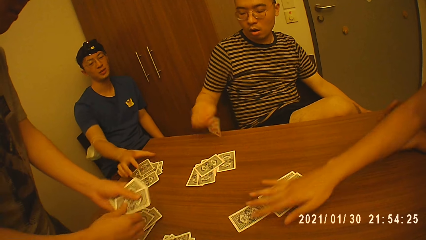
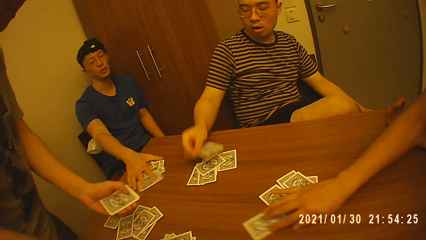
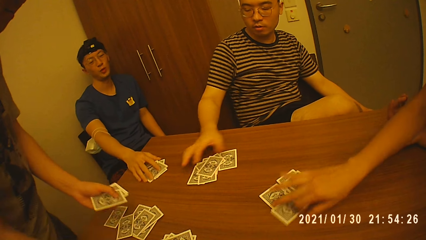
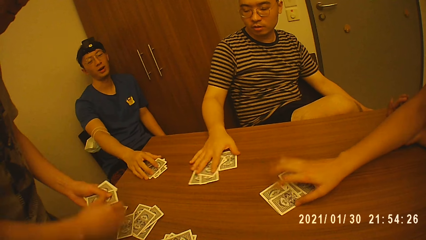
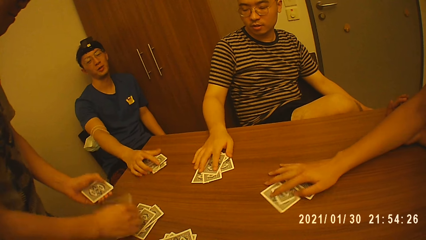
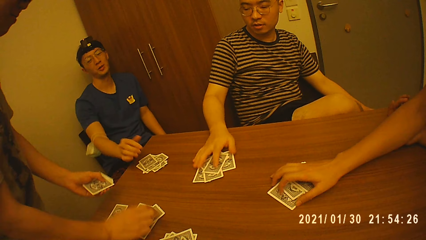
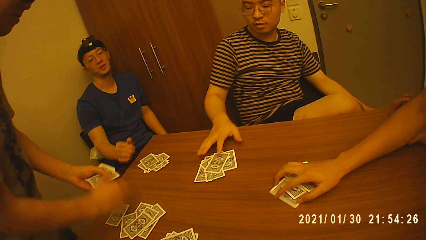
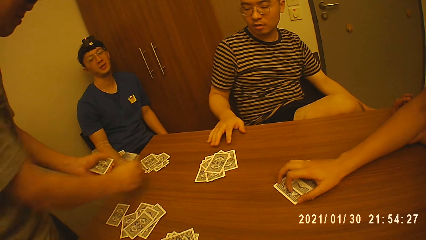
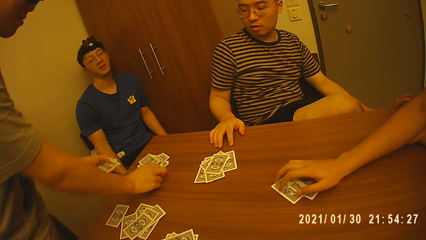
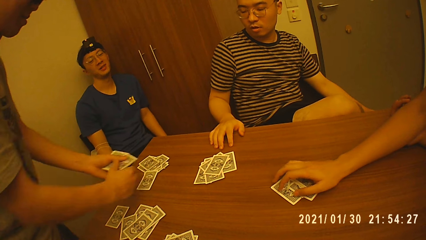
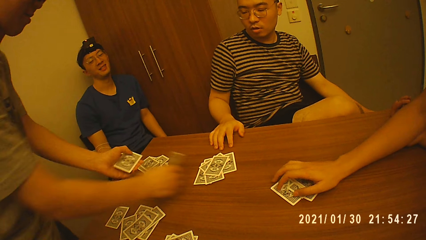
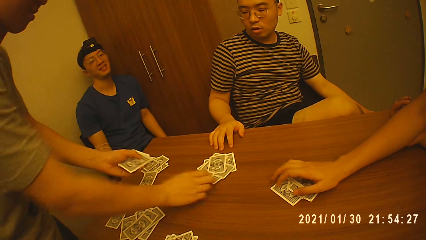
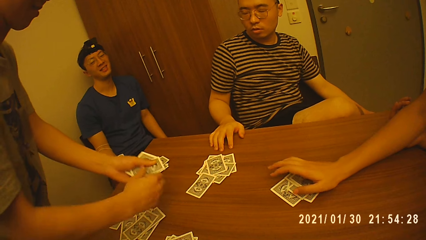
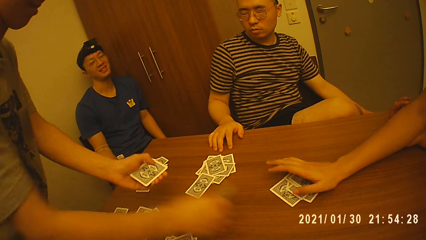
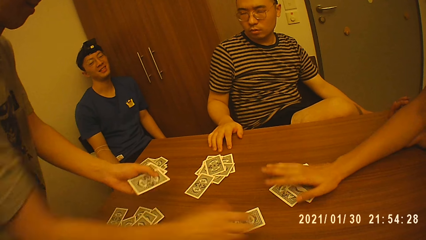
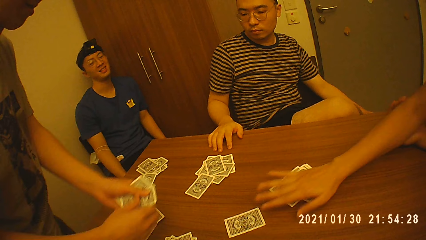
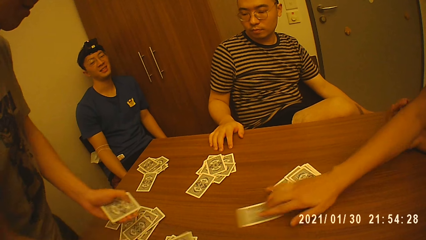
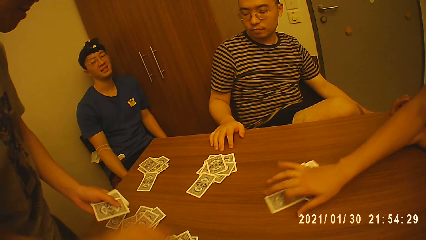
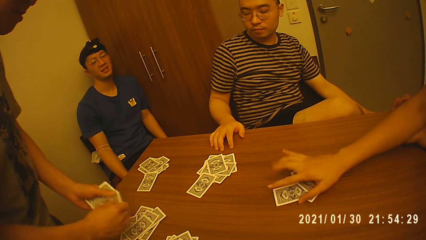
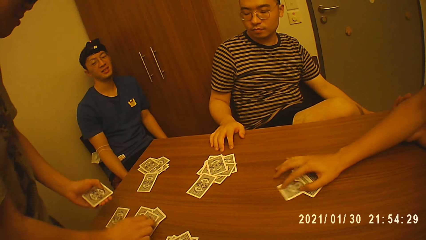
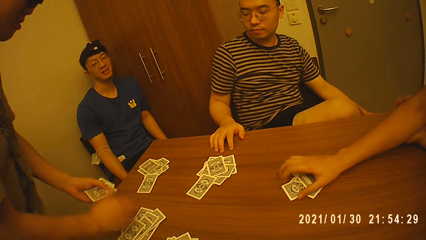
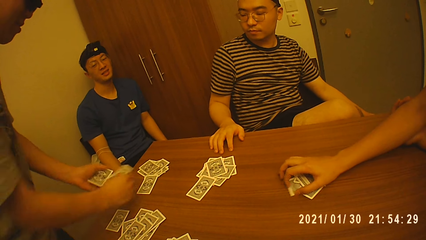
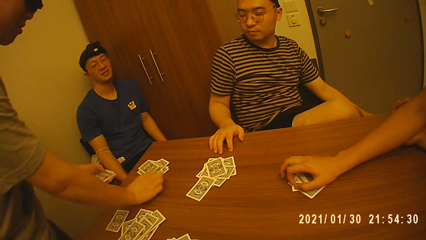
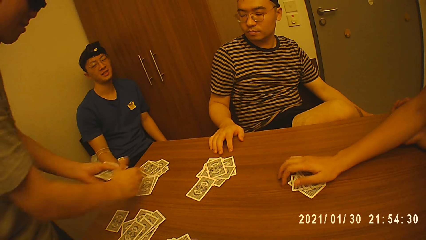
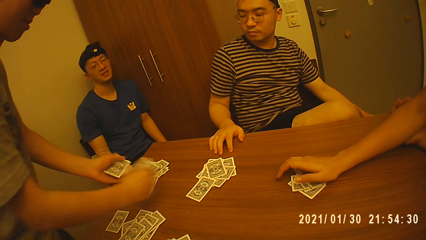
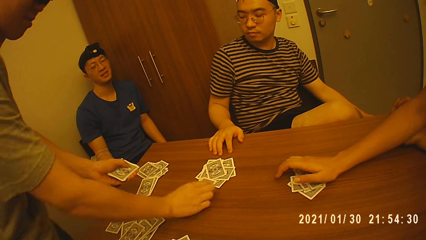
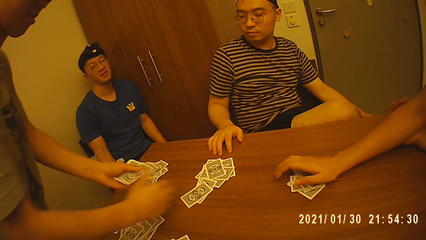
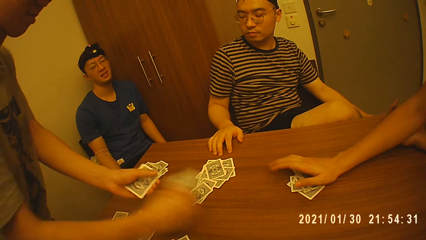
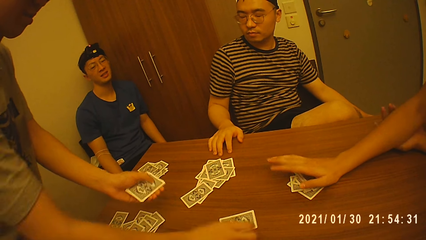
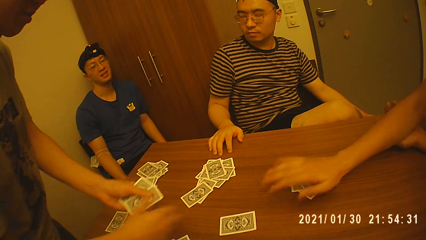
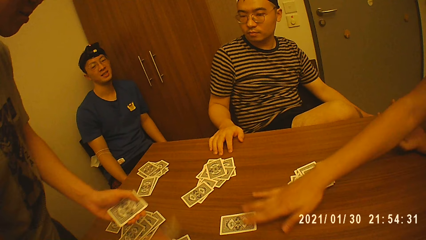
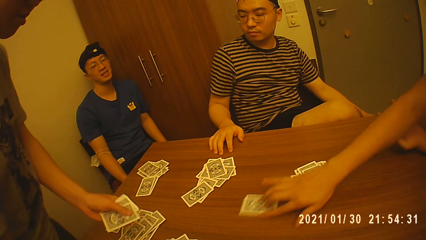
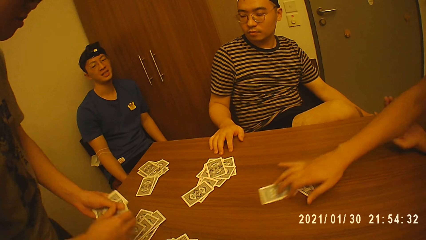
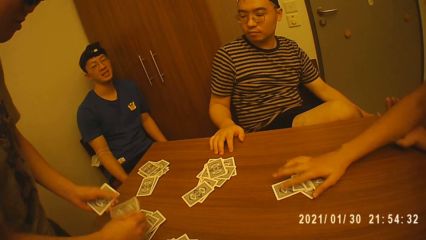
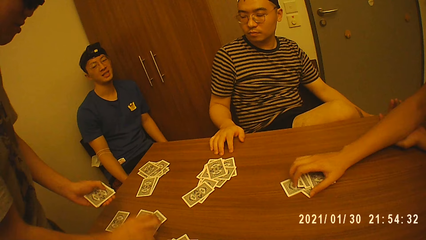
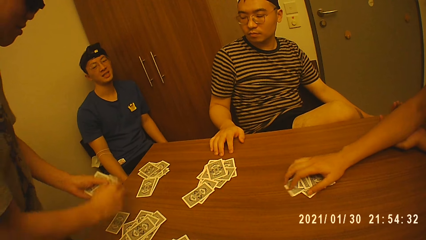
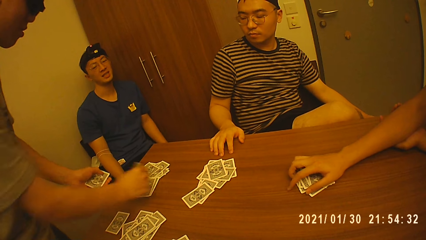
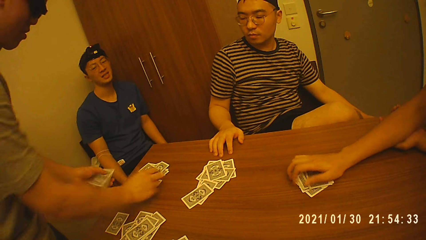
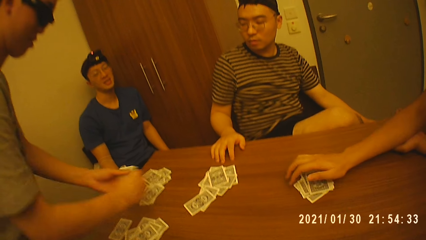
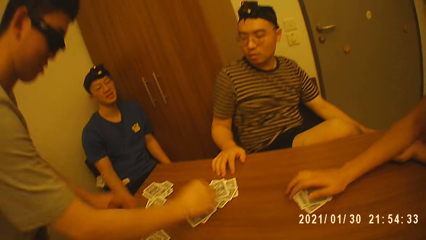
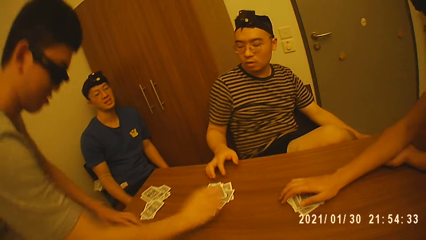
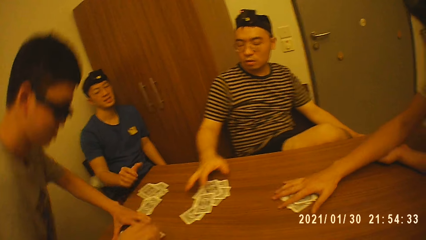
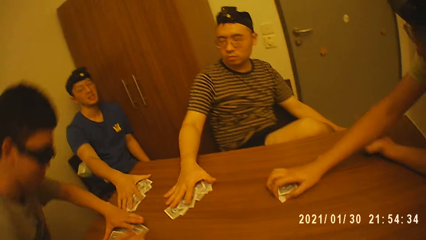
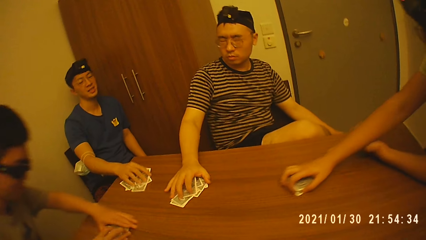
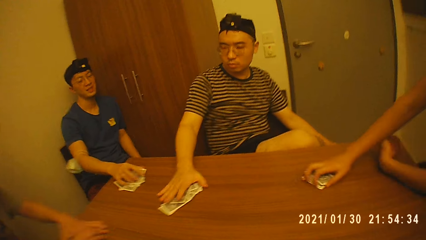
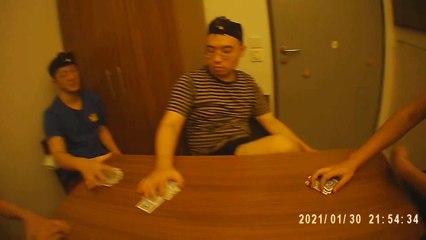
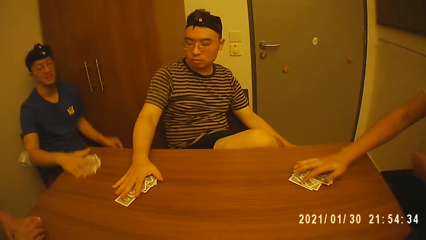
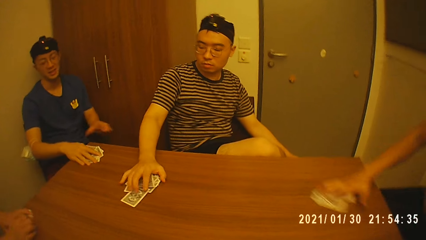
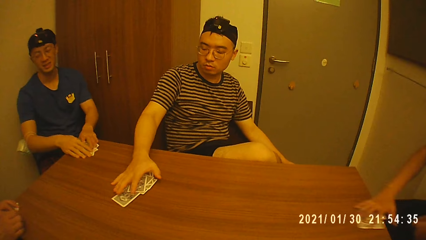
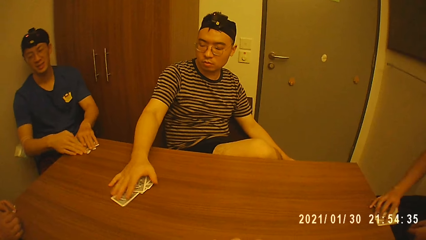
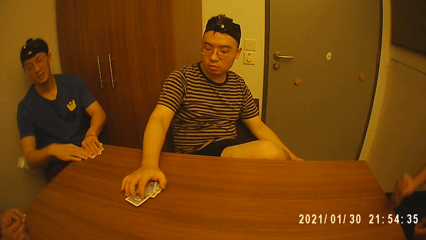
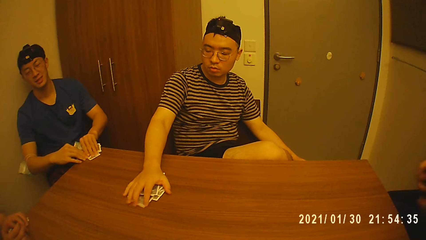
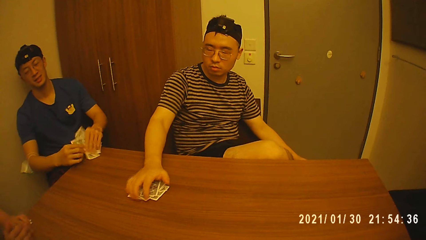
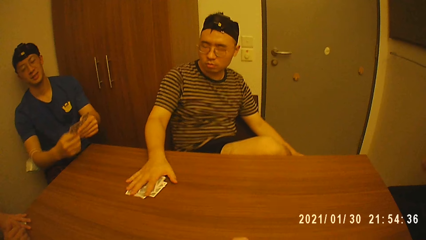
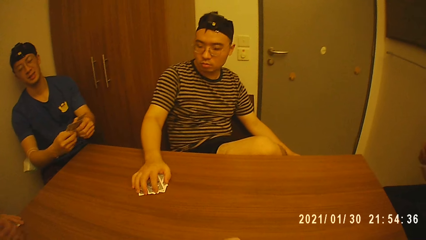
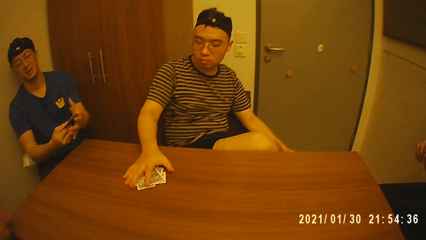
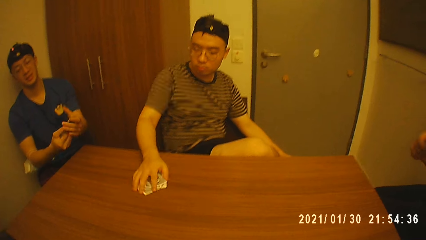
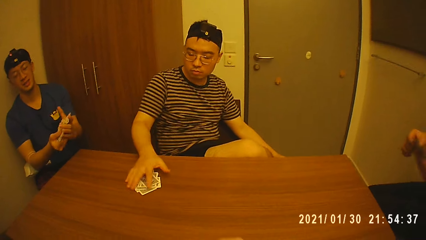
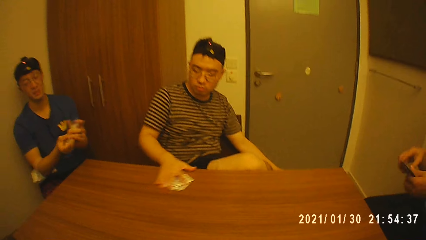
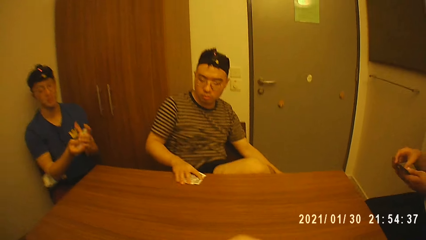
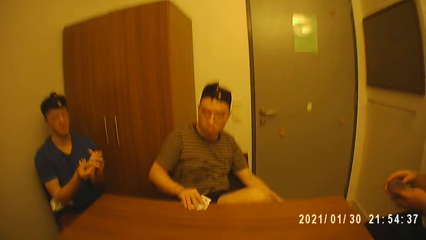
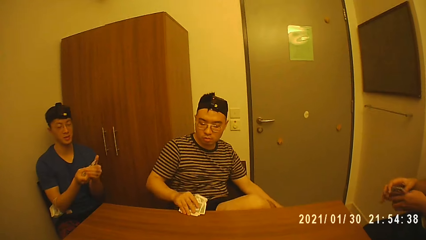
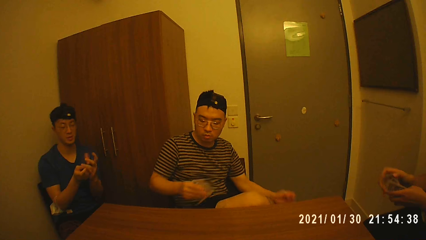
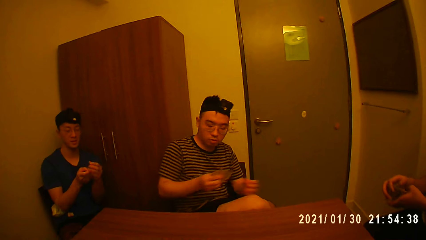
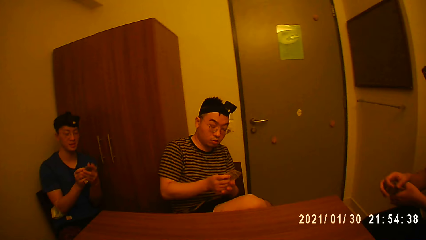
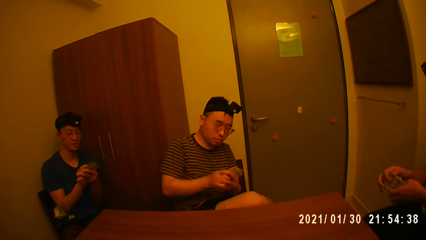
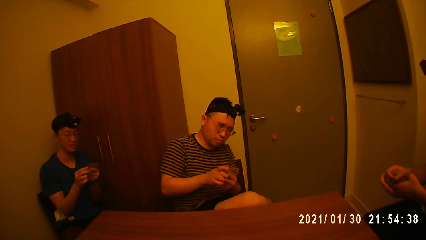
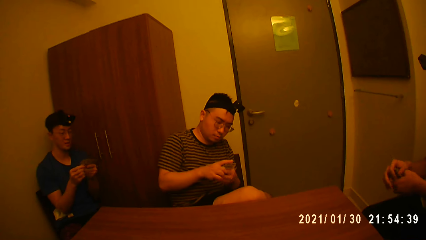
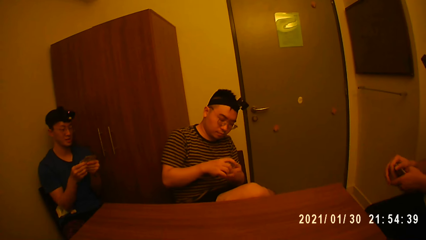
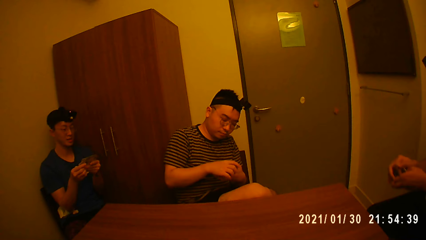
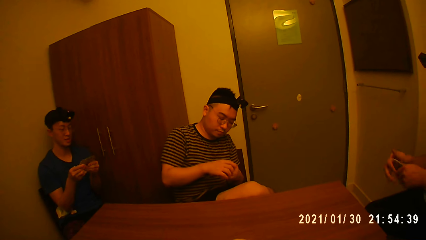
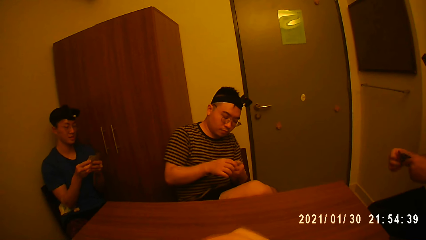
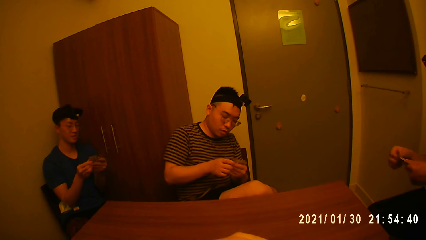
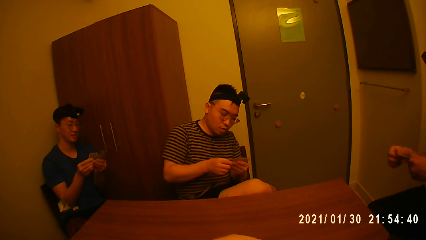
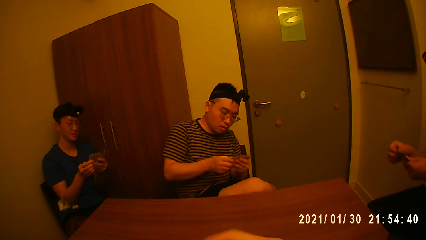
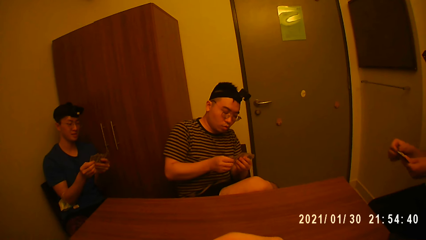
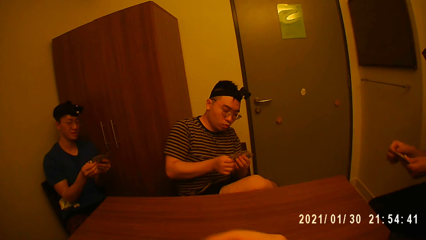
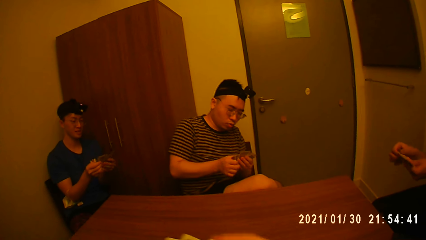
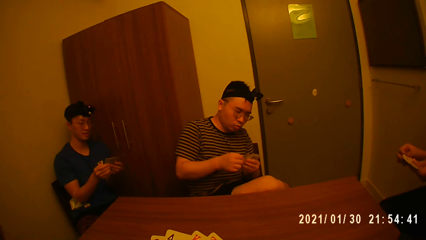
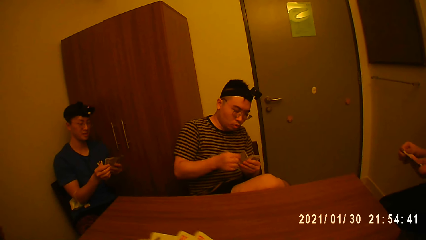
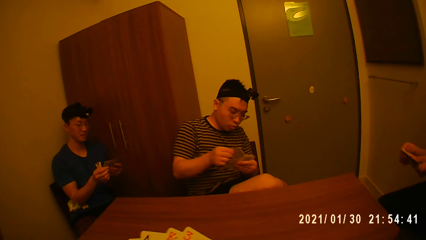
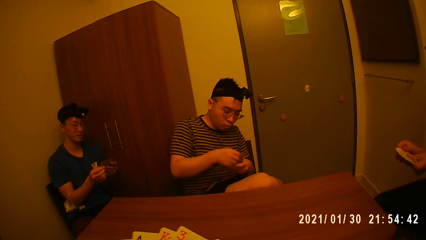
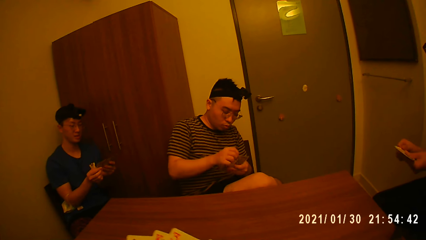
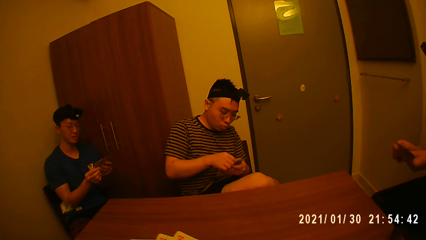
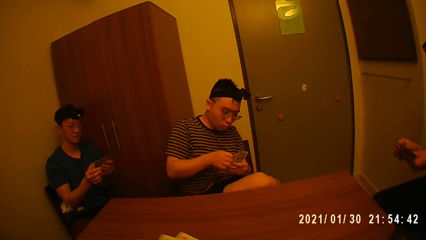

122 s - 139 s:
A man drops a card on the table. Another man moves the card closer to himself. The first man drops a card on the table repeatedly. The other man moves the card closer to his cards on the table. The first man drops a card on the table repeatedly. The first man sits down on a chair. A third man moves cards towards himself. A fourth man moves cards towards himself. The first man packs his cards from the table. The second man packs his cards from the table. The fourth man packs his cards from the table. The camera wearer arranges his cards on the table. The third man packs his cards from the table.
